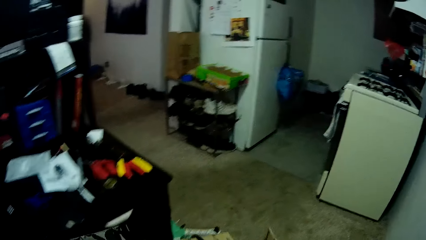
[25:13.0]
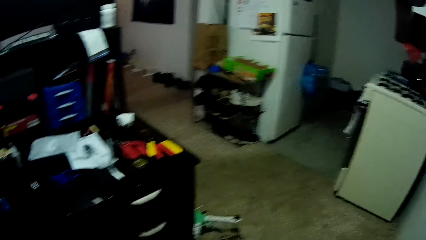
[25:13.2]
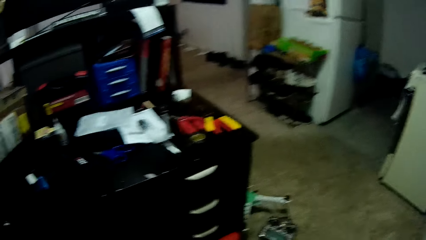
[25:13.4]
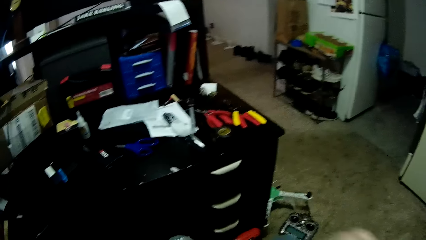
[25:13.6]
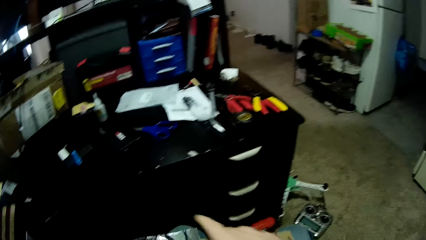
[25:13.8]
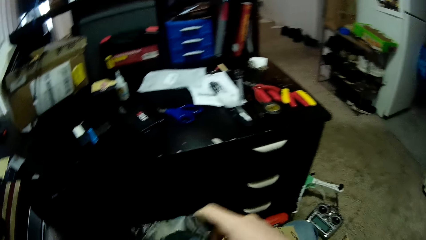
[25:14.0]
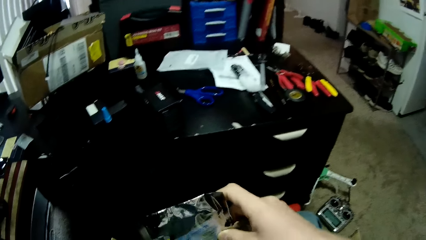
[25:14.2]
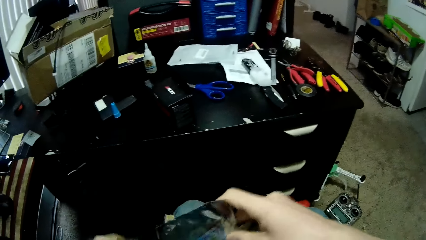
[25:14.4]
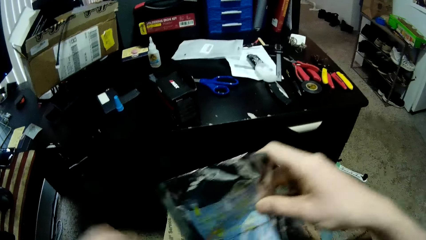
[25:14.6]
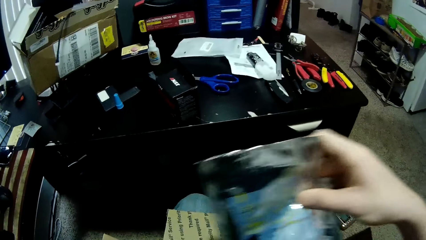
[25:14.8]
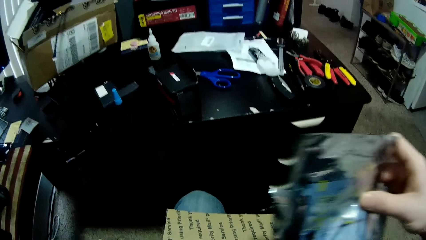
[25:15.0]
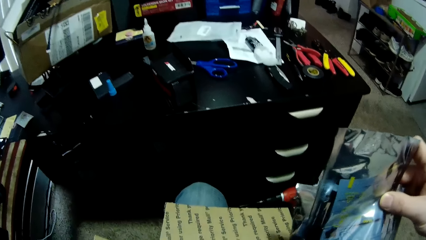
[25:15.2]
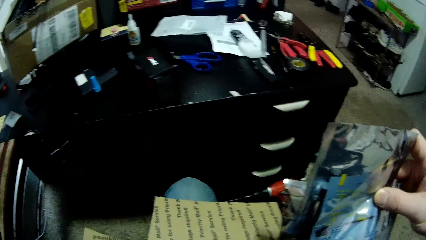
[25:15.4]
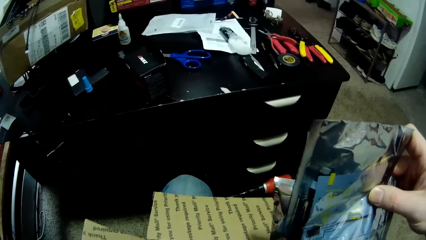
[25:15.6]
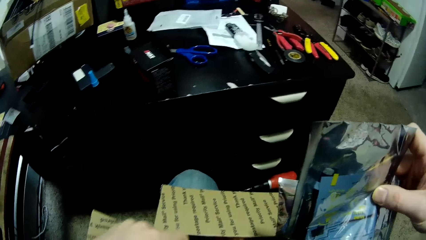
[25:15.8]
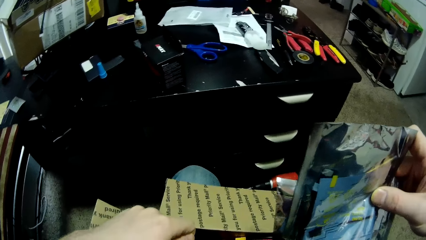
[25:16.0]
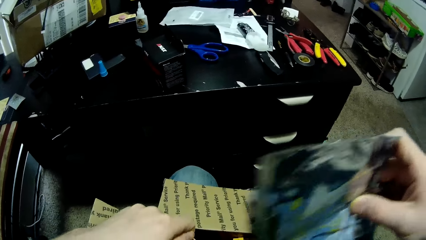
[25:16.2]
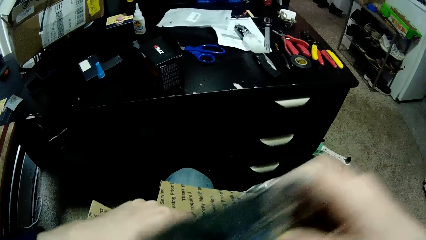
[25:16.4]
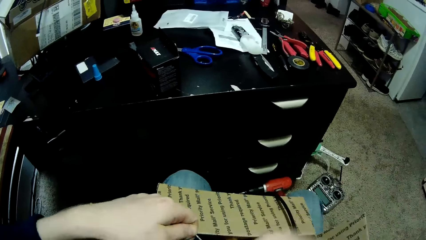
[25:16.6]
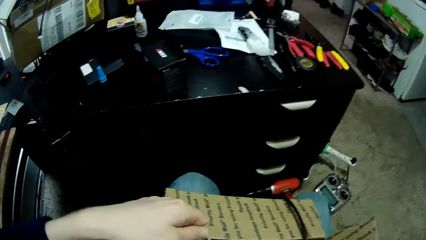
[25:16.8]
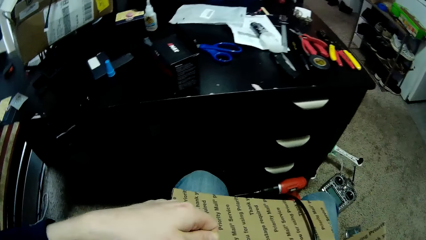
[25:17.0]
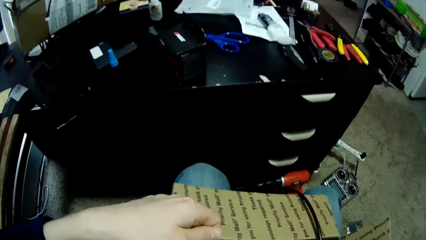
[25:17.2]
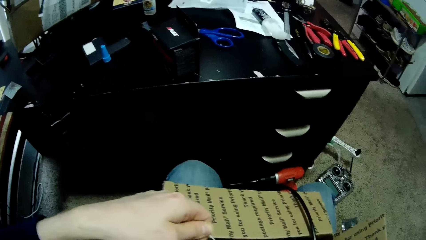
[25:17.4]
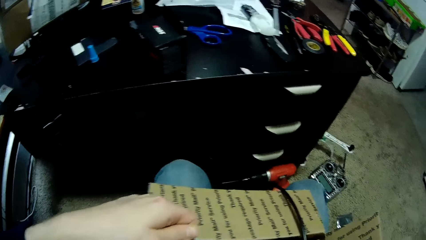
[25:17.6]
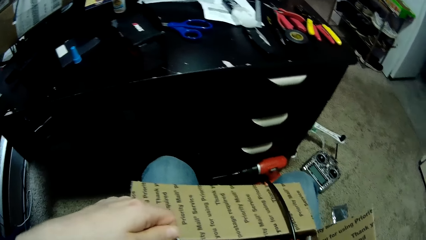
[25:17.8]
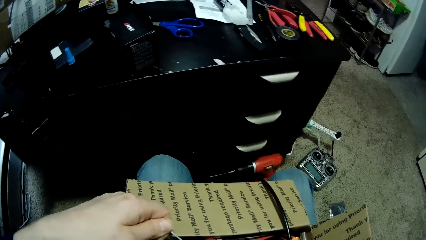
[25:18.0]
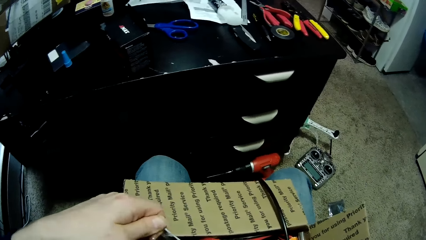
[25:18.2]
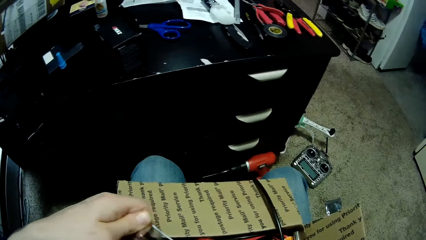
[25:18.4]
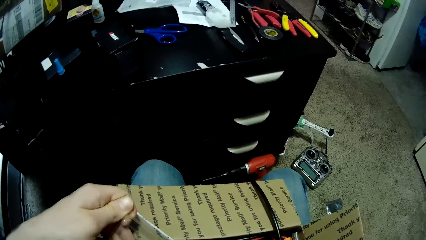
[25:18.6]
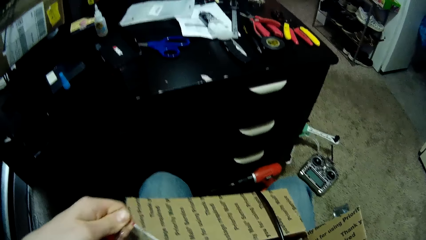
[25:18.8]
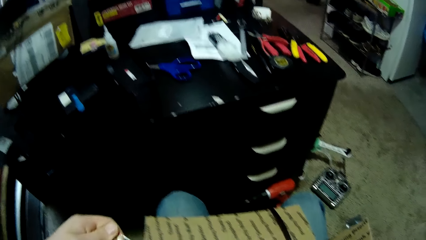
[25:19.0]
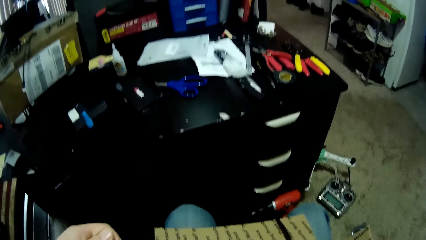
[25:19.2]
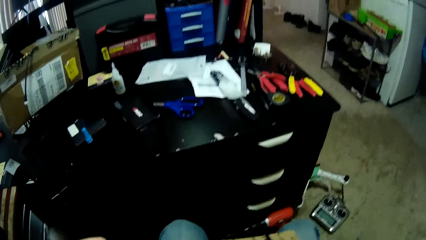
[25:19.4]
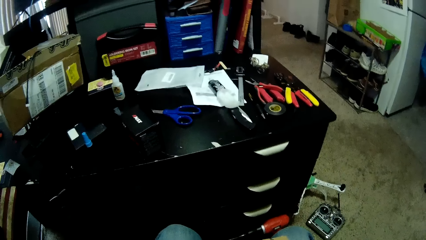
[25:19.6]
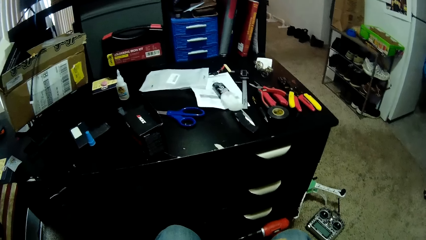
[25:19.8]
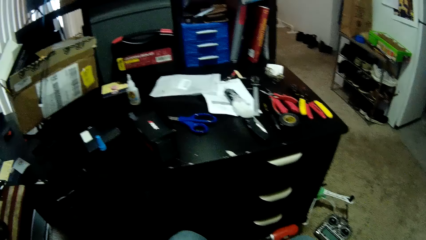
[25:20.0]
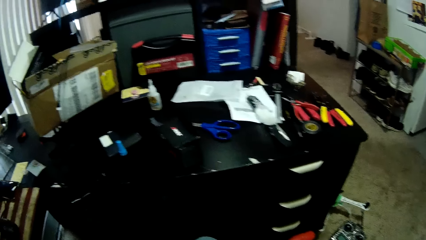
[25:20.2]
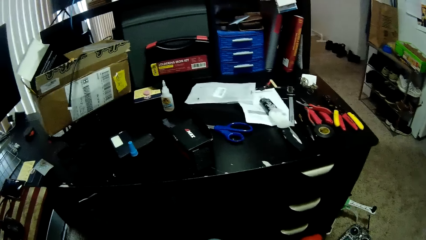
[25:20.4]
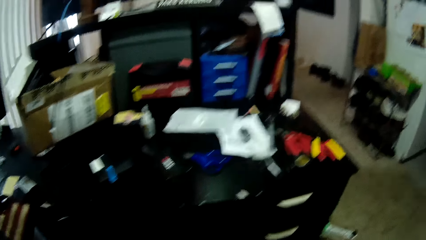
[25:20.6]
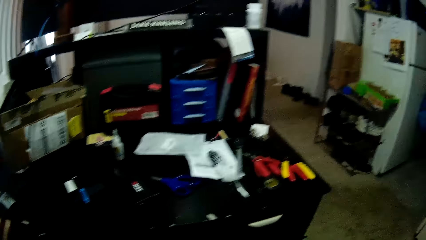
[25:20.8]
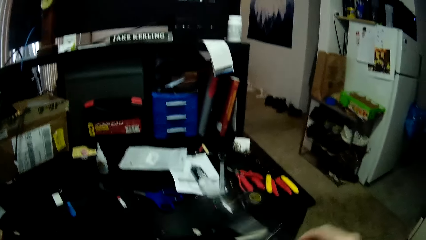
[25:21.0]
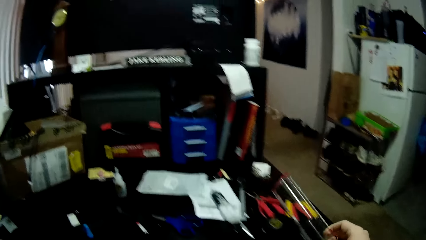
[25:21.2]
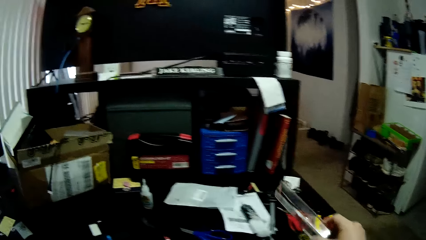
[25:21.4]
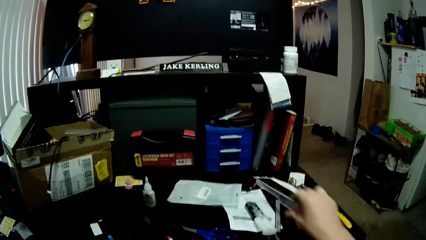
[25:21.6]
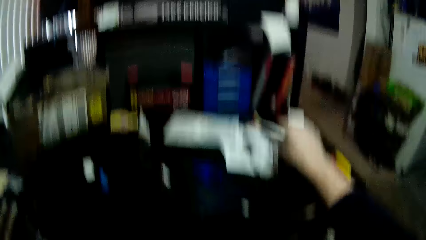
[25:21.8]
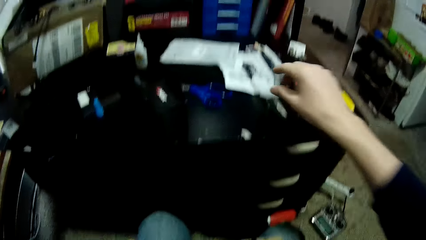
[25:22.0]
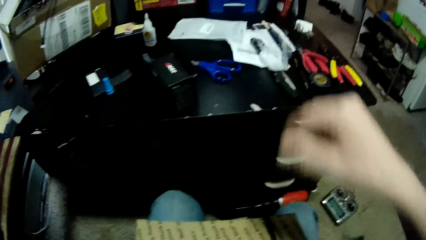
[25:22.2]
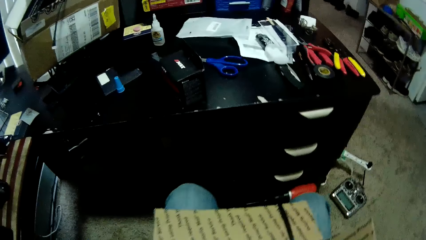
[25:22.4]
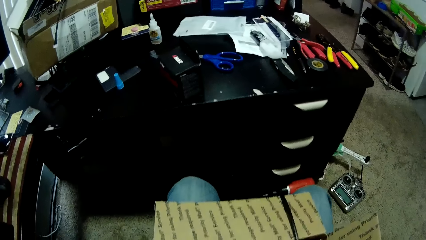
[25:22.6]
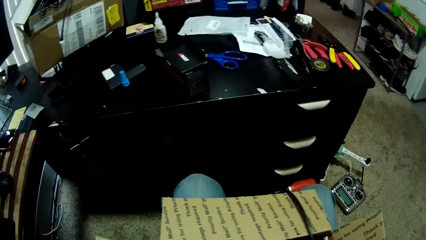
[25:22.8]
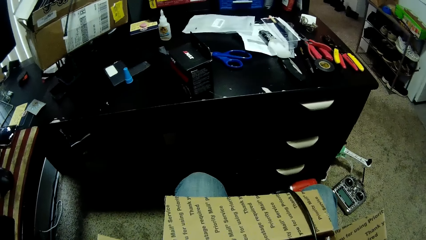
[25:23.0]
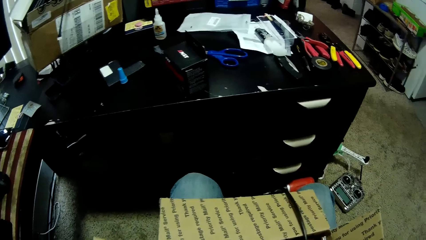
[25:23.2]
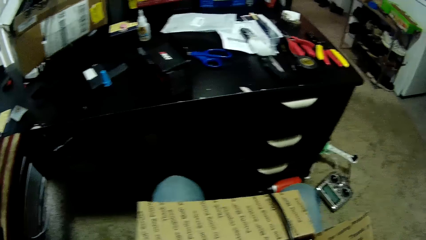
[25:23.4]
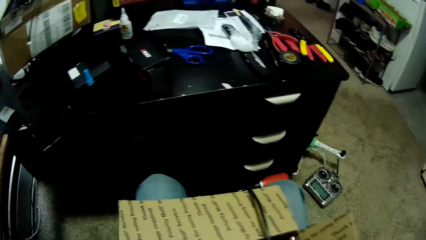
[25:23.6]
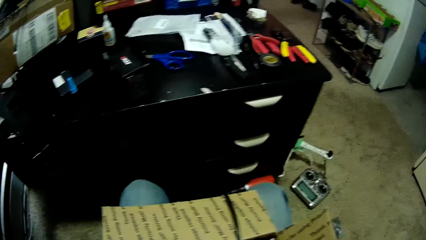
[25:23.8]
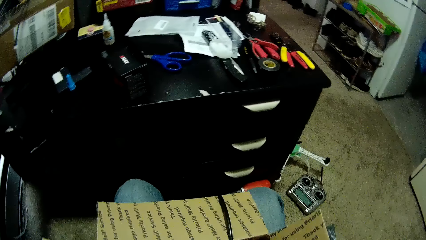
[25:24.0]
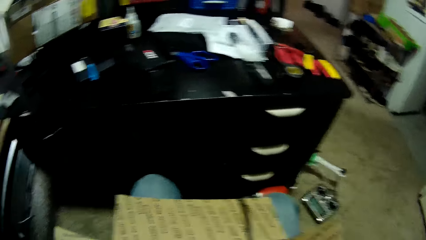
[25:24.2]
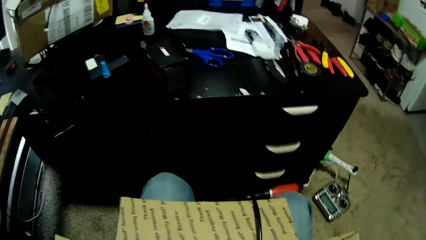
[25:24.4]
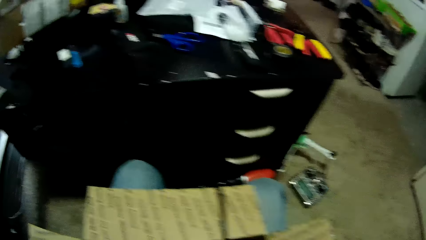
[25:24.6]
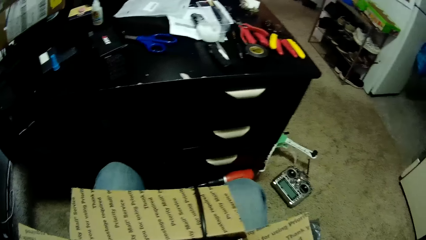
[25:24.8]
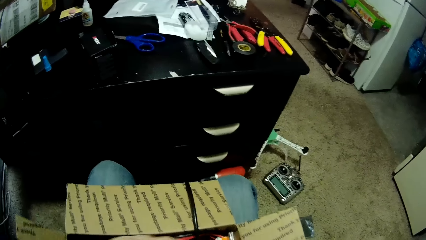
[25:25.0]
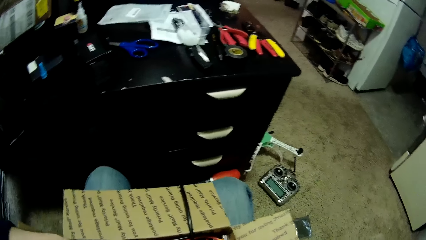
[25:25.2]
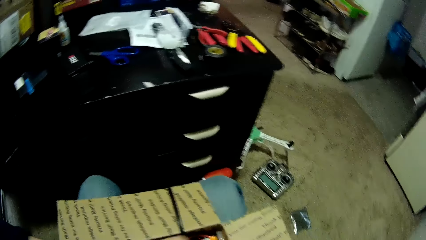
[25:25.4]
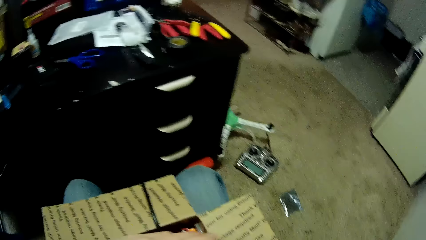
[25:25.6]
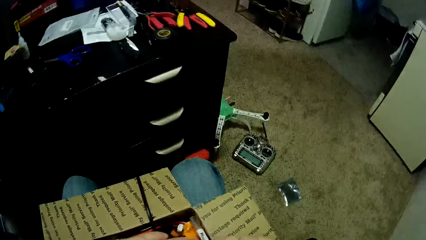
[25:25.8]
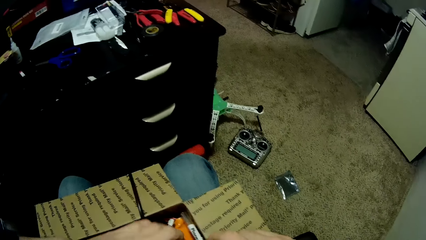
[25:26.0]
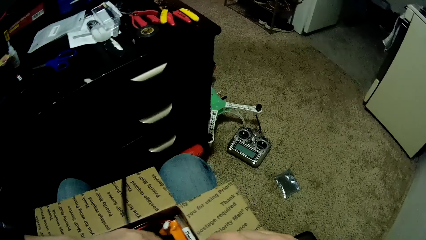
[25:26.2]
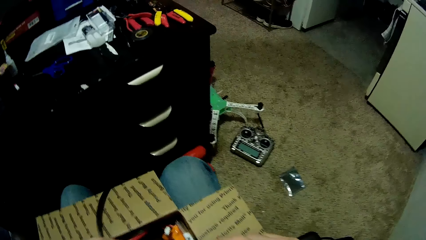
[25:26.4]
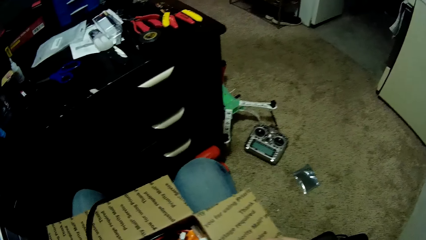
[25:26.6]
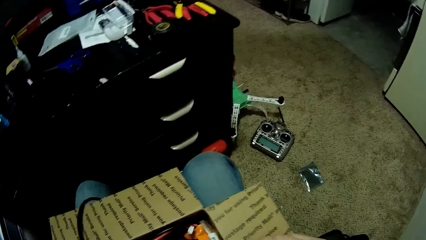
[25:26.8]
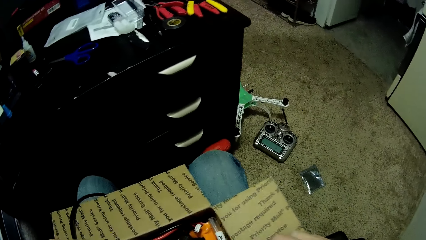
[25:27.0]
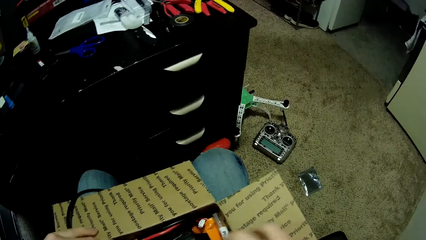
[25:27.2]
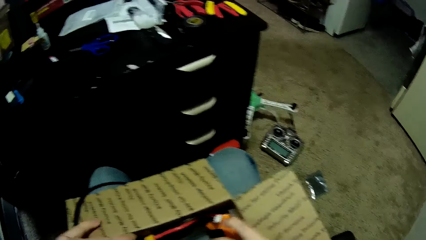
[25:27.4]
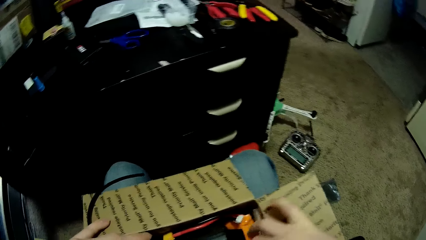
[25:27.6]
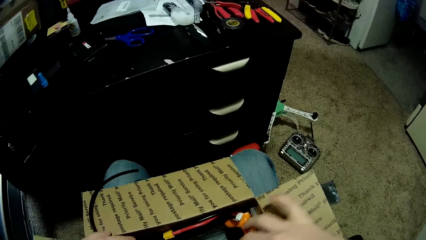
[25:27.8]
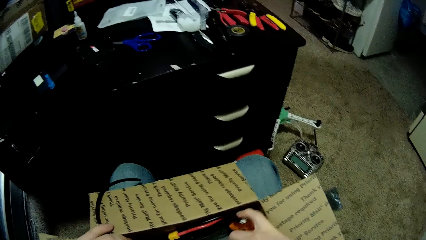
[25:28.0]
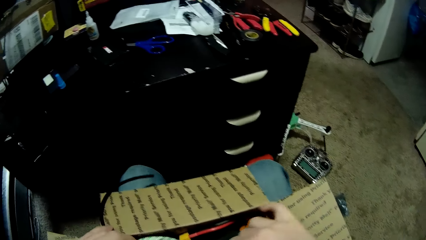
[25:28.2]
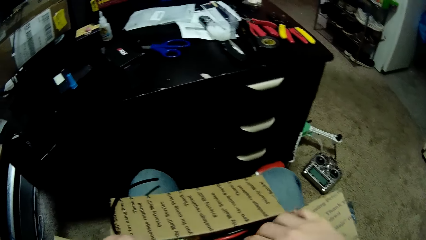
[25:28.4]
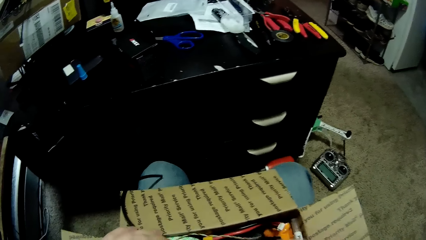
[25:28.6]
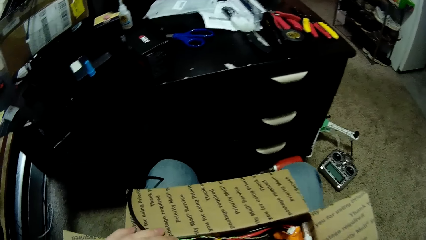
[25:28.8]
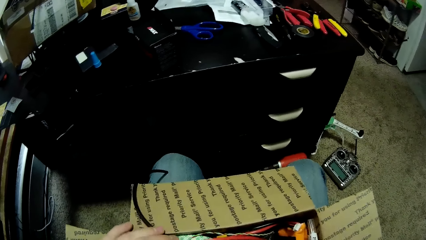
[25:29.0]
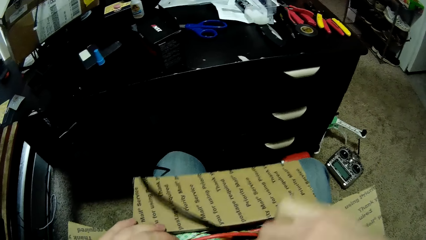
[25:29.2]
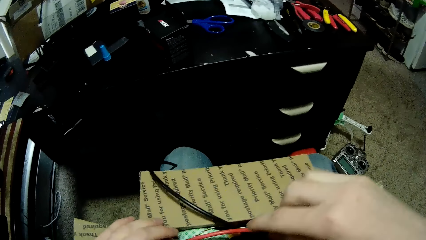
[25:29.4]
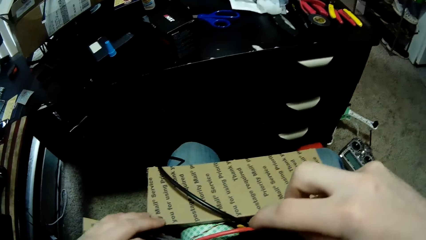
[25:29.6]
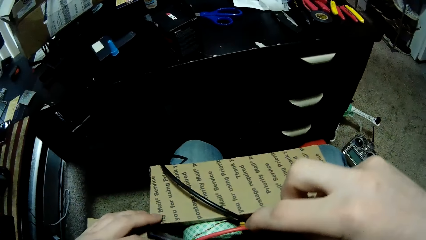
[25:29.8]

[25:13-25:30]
The camera wearer holds the paper bag. They look into a carton. They drop a transparent pack on the table. They look into the carton.
